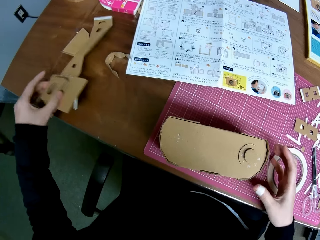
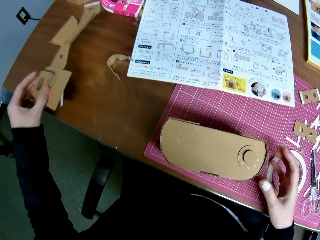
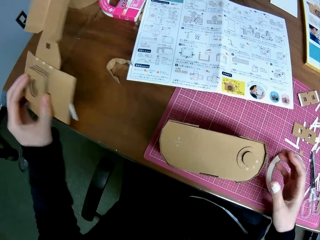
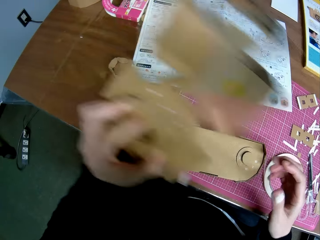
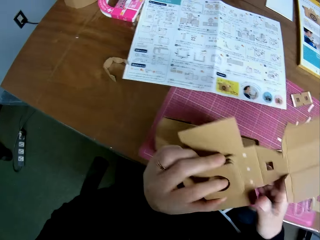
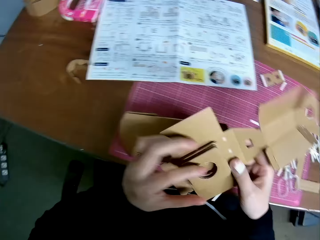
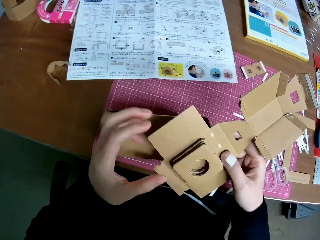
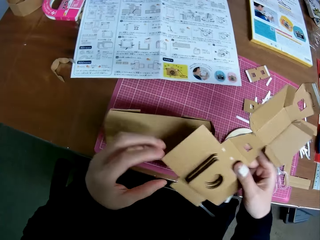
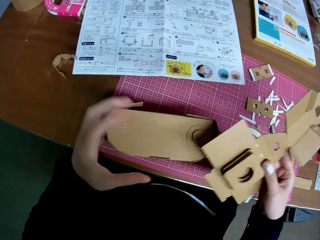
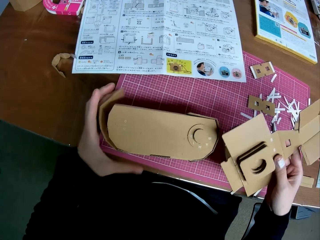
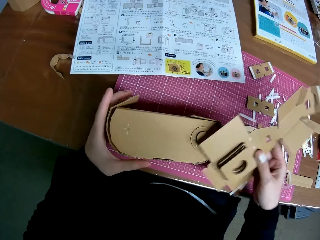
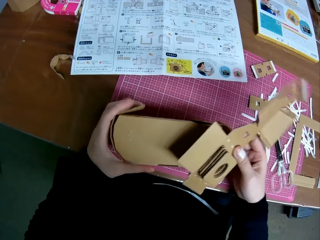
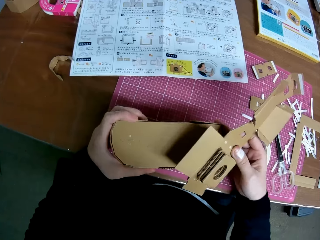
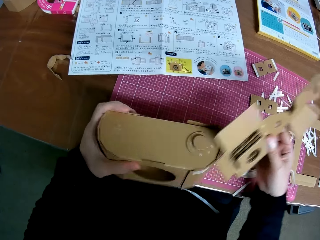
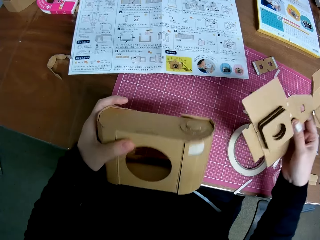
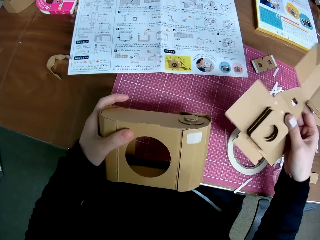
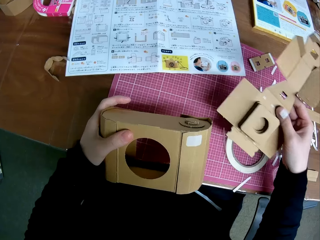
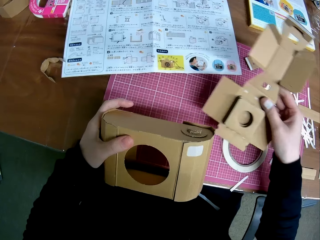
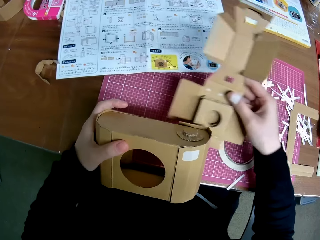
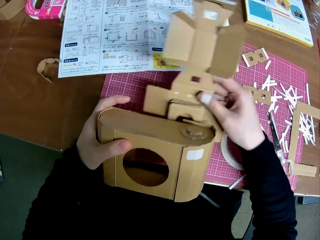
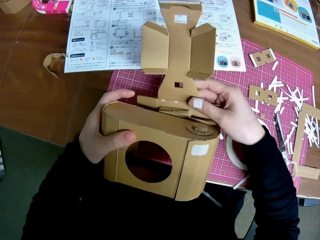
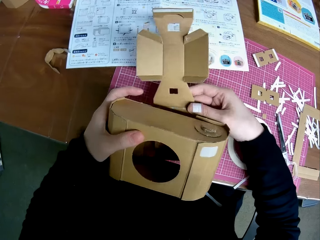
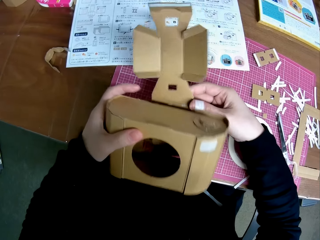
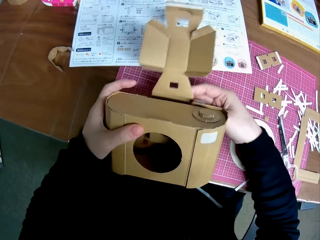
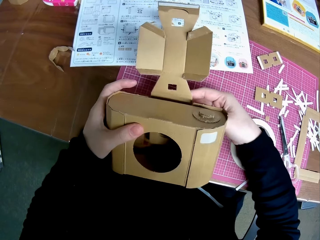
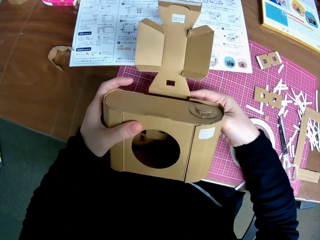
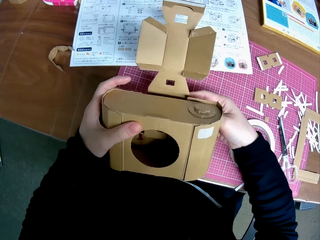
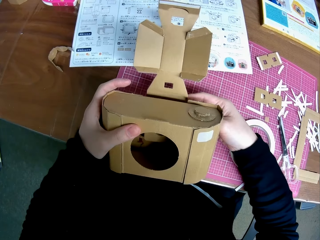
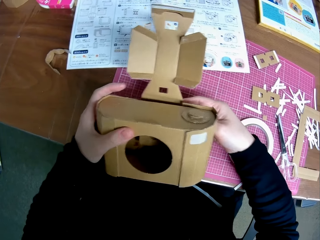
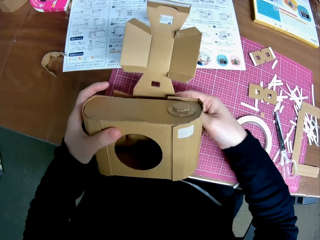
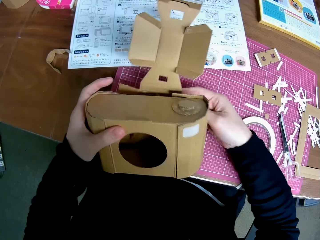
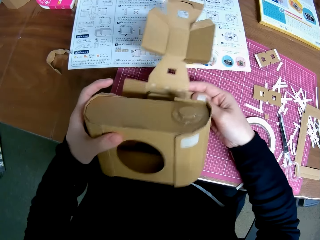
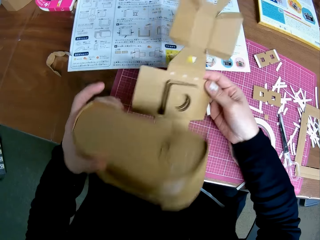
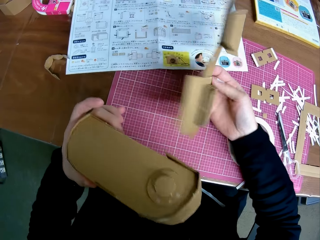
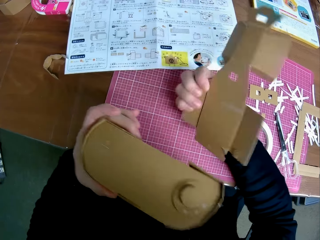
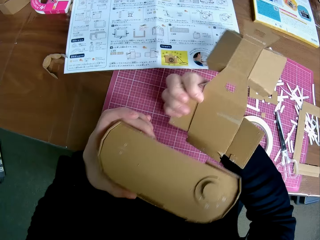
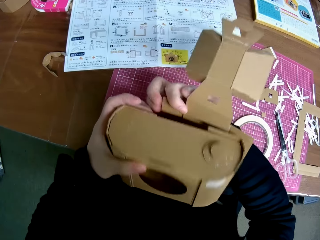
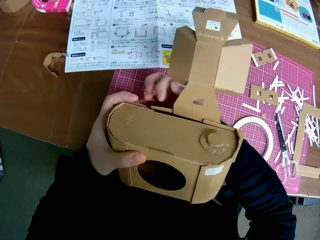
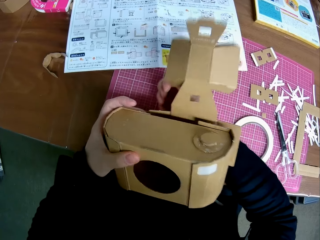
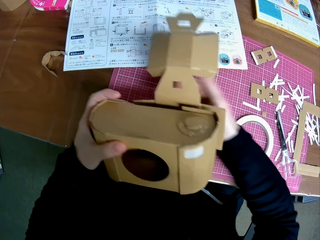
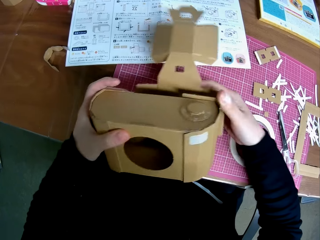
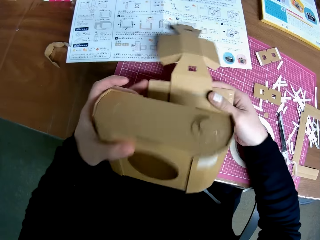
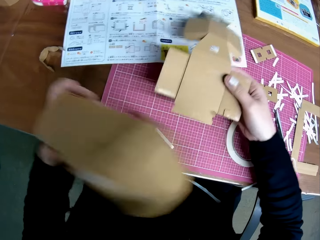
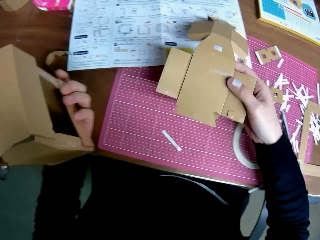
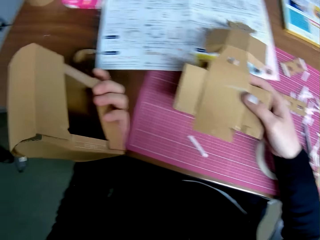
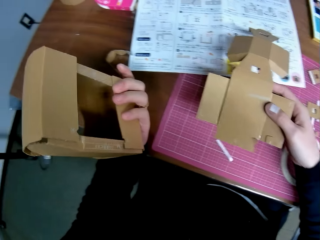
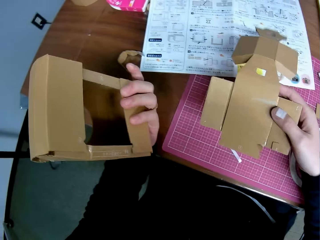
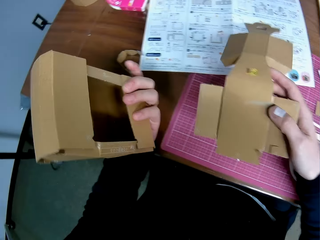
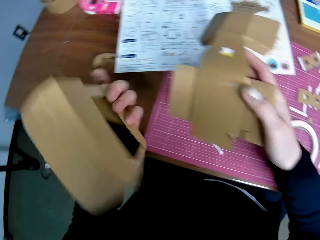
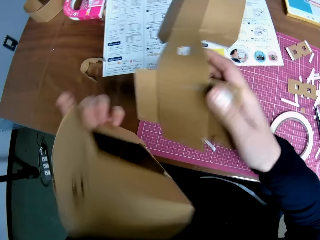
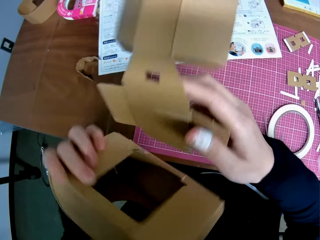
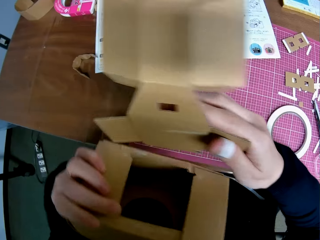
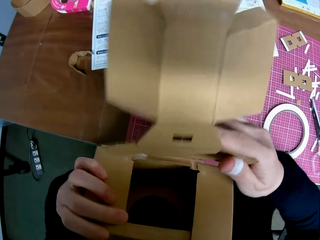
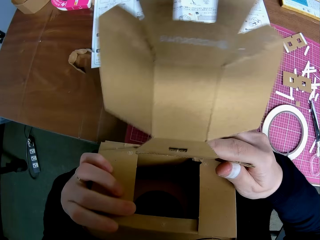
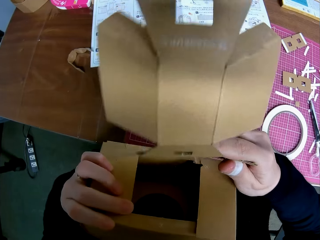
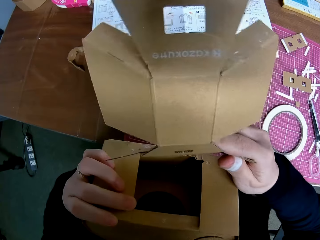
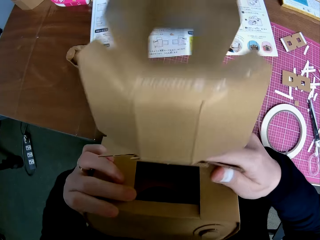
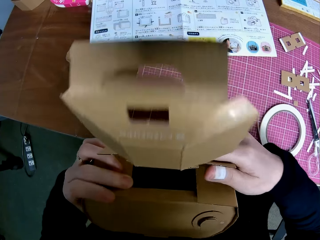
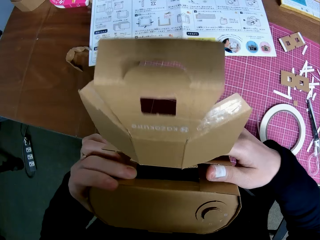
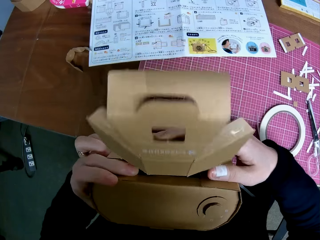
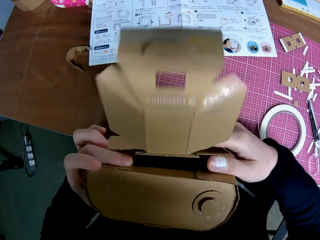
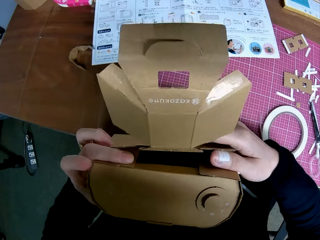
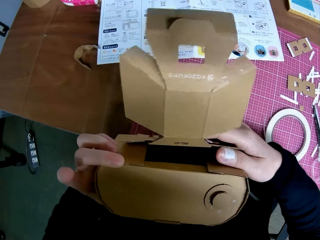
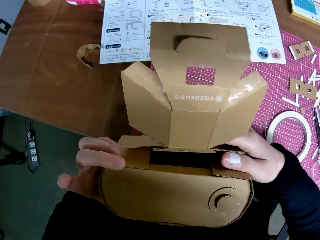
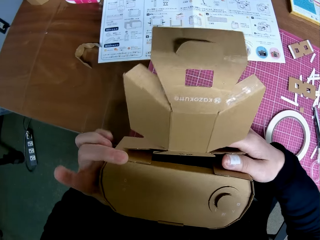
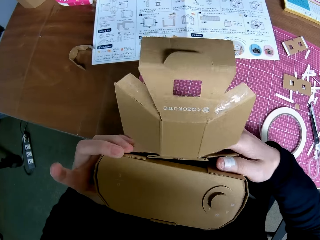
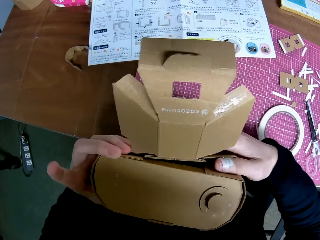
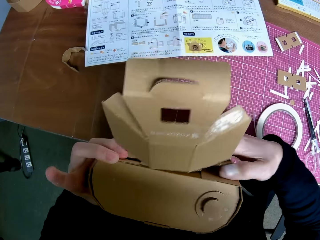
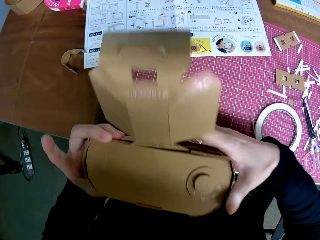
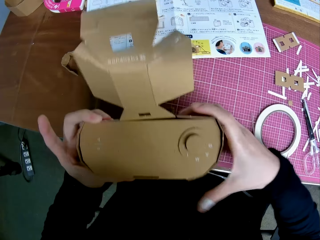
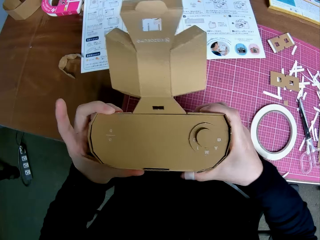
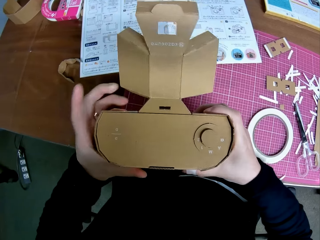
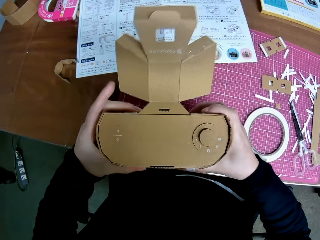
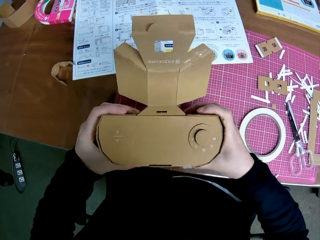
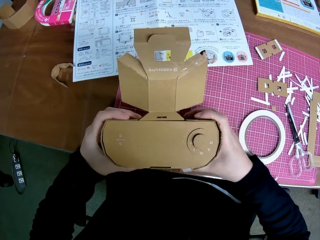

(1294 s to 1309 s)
The camera wearer picks up another carton piece on the table. They stare at the woodcrafts. They assemble the carton pieces together. They stare at the woodcrafts. They stare at the woodcrafts again.

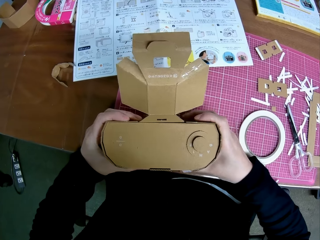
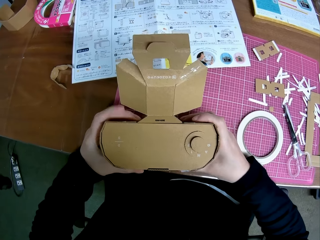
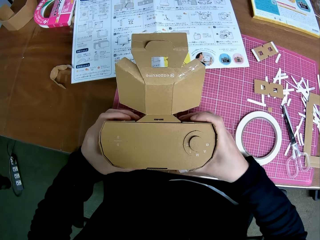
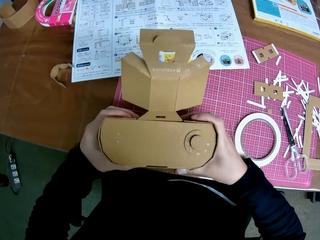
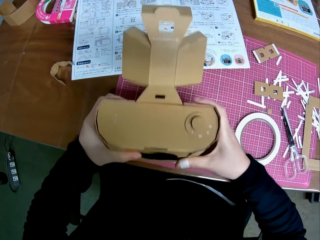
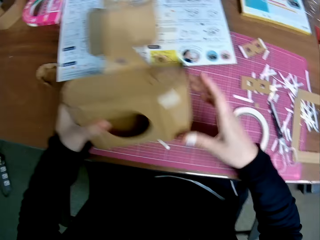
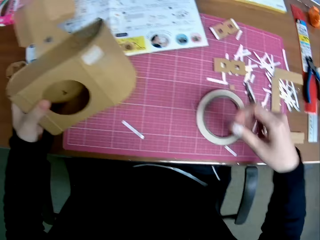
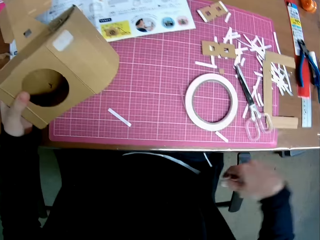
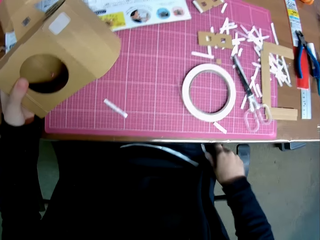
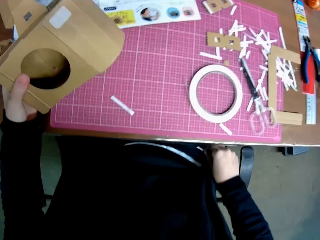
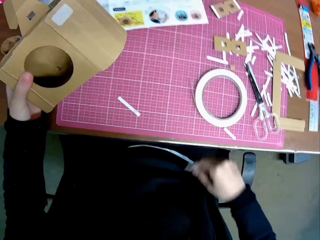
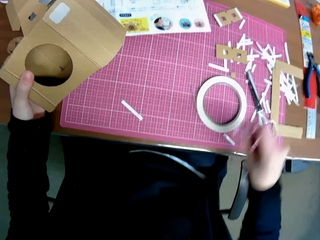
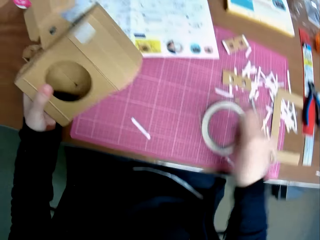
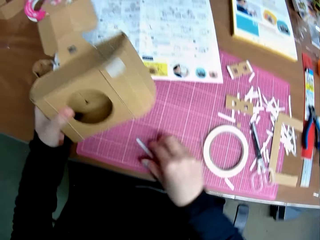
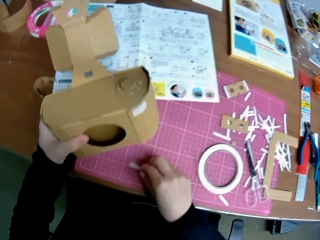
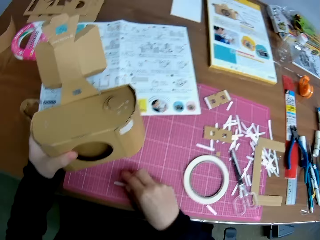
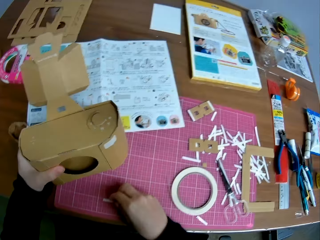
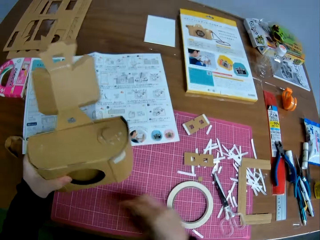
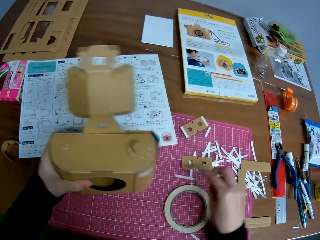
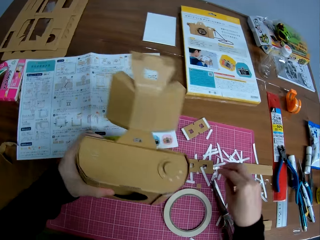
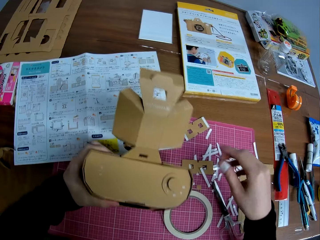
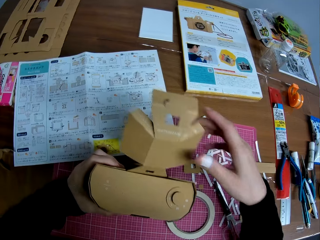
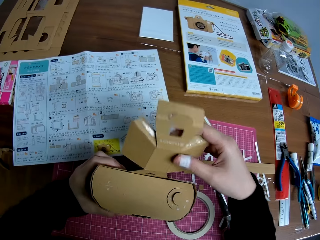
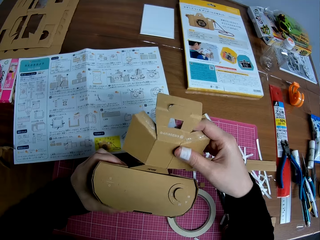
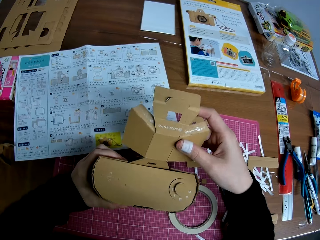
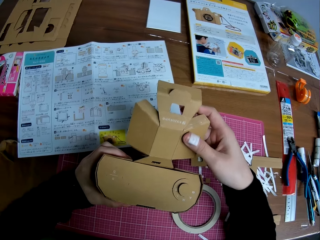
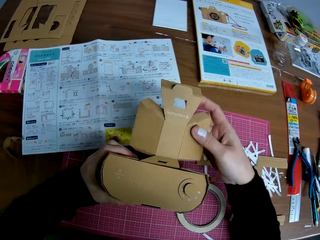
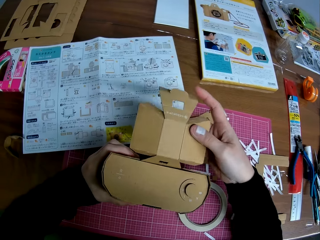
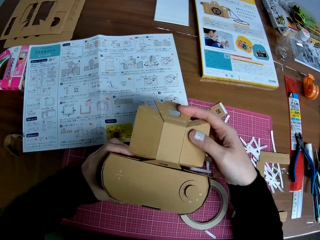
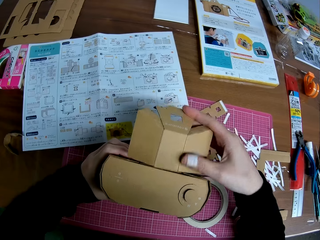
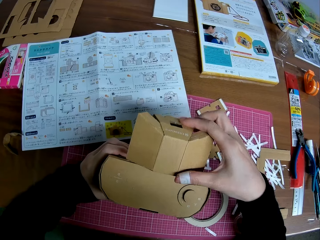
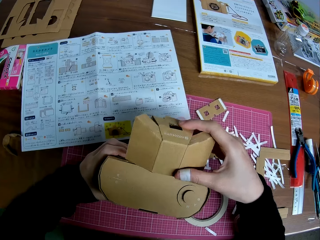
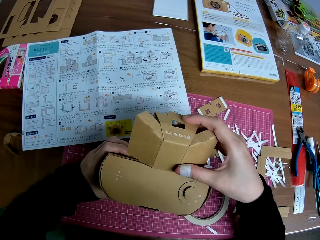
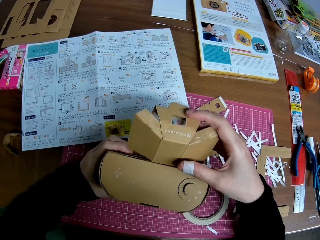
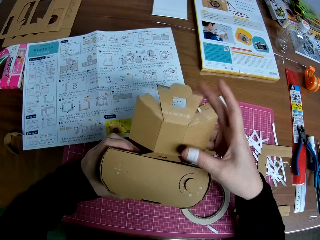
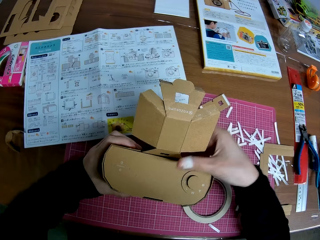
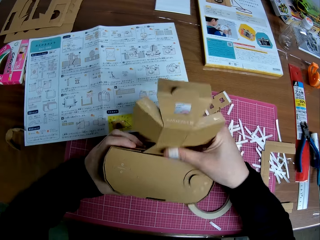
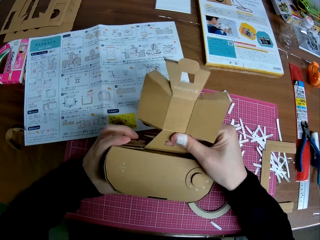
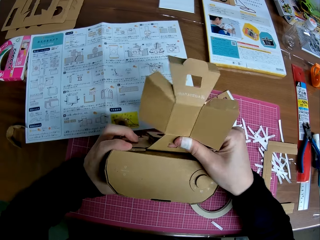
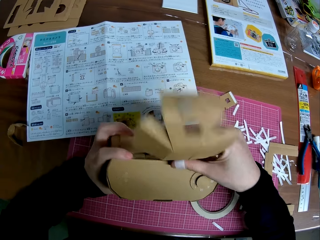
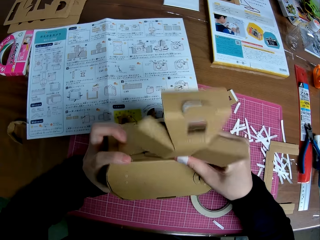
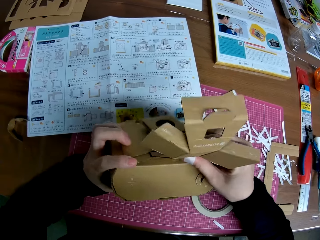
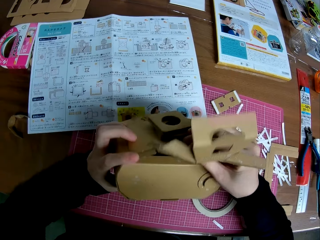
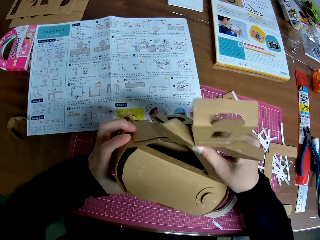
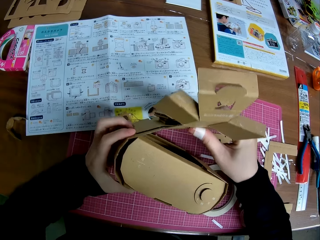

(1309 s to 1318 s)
The camera wearer picks up the piece of masking tape. They stare at the woodcrafts.
